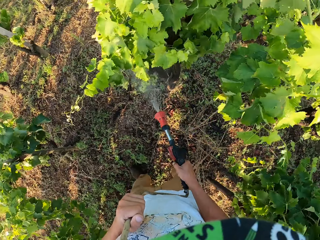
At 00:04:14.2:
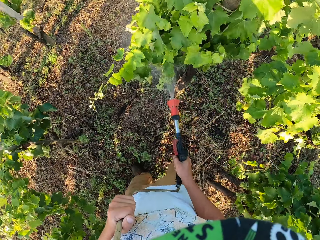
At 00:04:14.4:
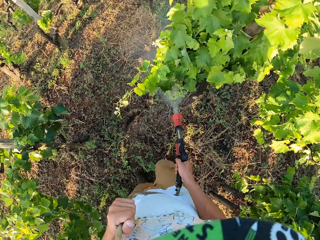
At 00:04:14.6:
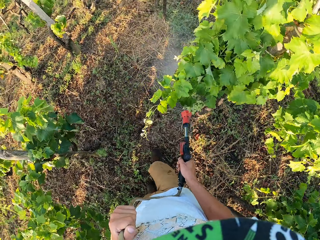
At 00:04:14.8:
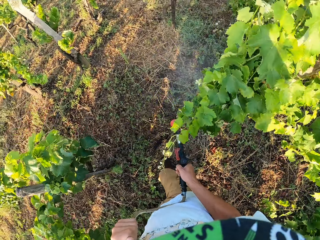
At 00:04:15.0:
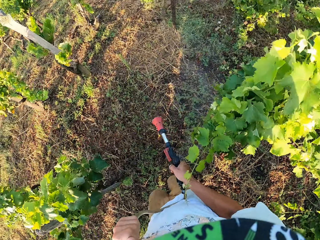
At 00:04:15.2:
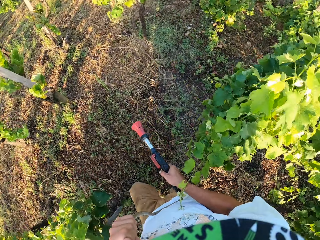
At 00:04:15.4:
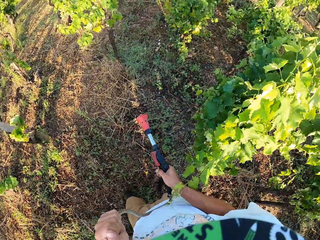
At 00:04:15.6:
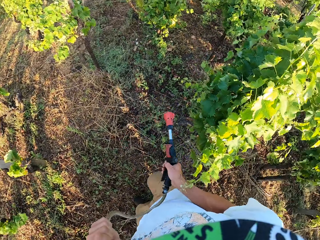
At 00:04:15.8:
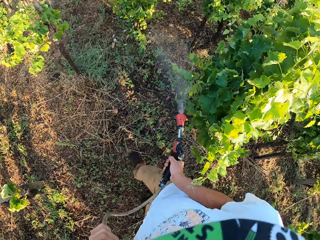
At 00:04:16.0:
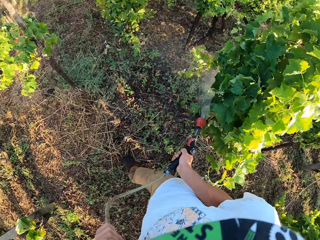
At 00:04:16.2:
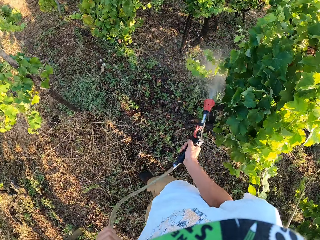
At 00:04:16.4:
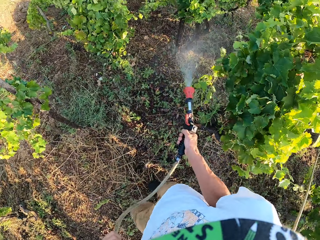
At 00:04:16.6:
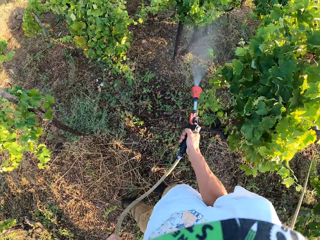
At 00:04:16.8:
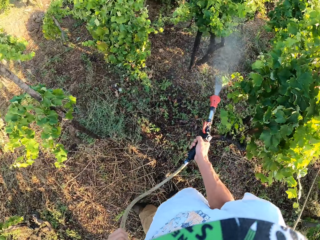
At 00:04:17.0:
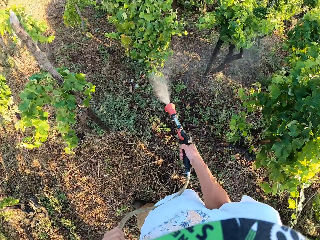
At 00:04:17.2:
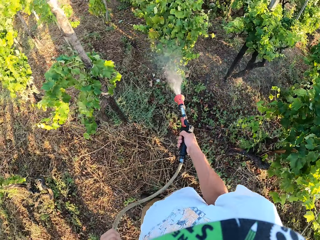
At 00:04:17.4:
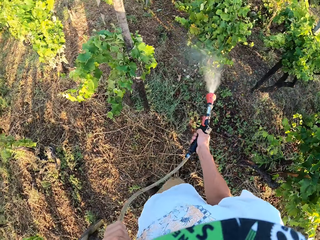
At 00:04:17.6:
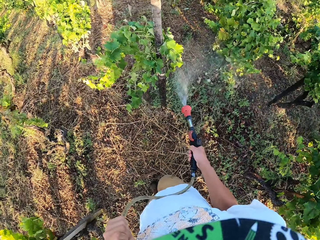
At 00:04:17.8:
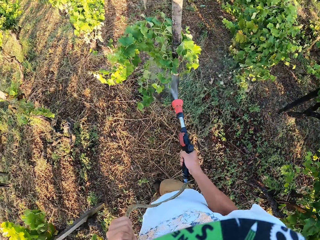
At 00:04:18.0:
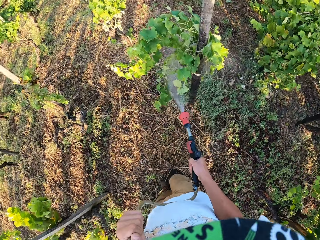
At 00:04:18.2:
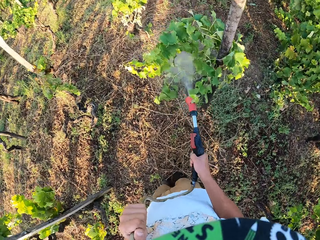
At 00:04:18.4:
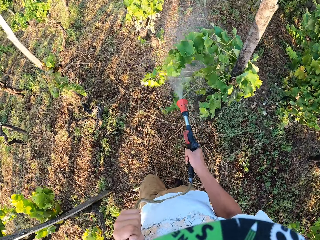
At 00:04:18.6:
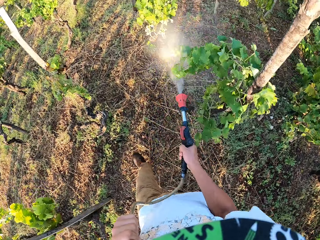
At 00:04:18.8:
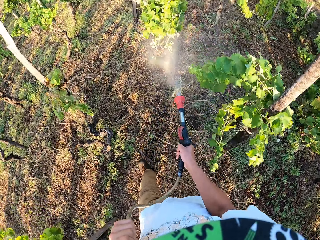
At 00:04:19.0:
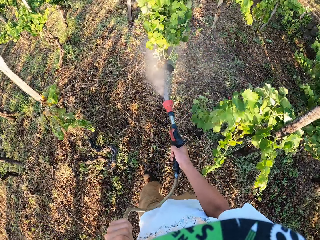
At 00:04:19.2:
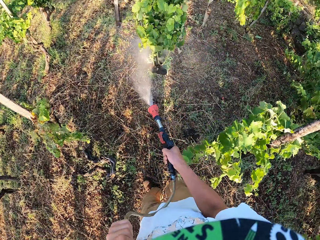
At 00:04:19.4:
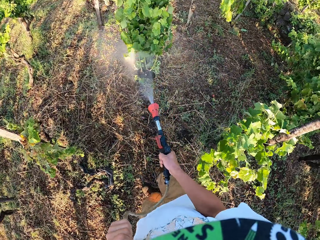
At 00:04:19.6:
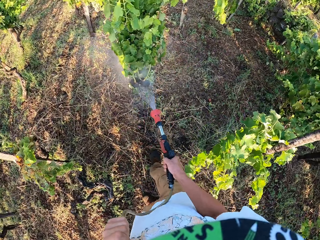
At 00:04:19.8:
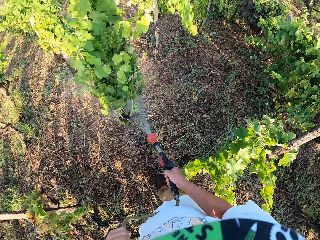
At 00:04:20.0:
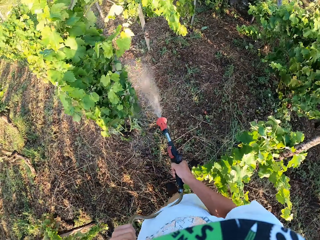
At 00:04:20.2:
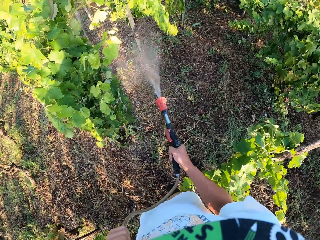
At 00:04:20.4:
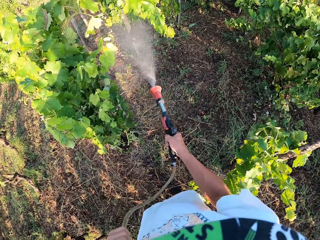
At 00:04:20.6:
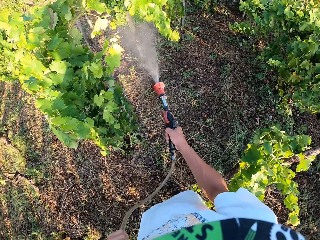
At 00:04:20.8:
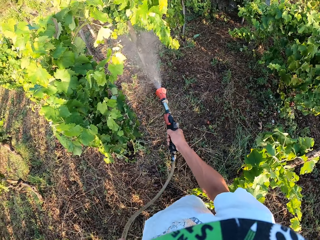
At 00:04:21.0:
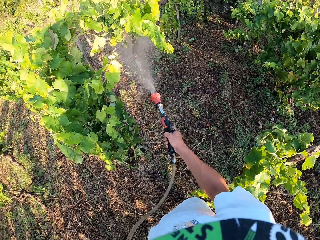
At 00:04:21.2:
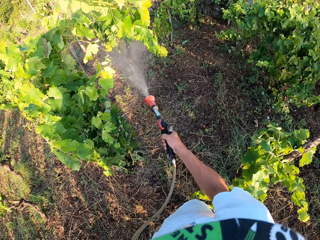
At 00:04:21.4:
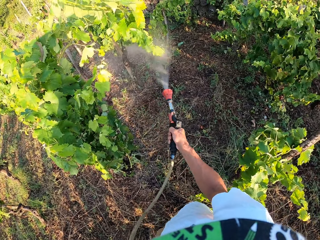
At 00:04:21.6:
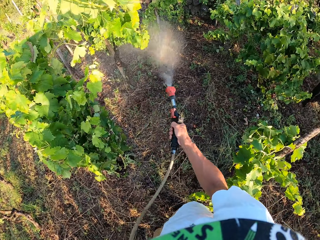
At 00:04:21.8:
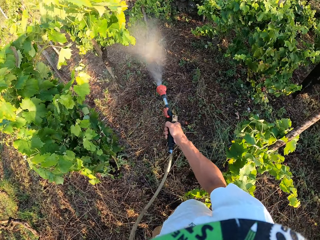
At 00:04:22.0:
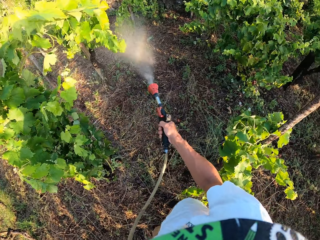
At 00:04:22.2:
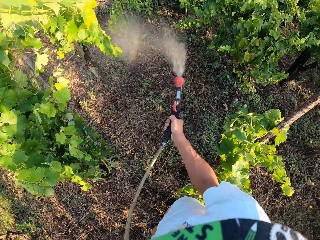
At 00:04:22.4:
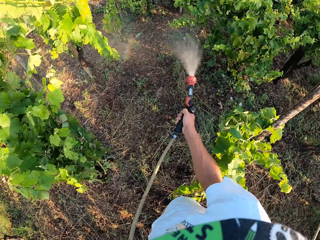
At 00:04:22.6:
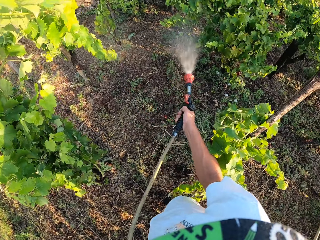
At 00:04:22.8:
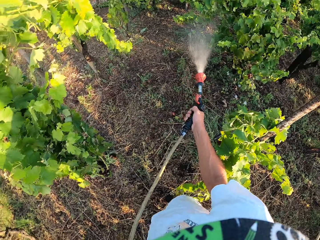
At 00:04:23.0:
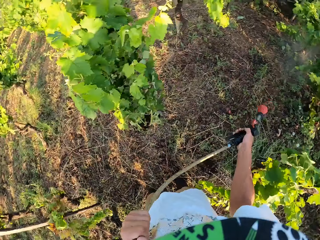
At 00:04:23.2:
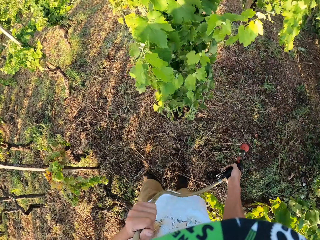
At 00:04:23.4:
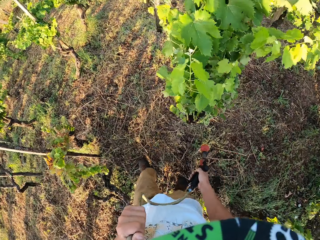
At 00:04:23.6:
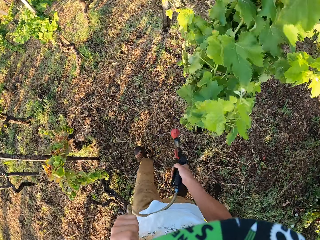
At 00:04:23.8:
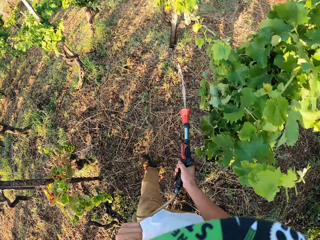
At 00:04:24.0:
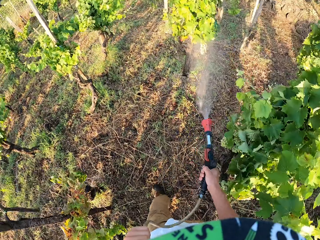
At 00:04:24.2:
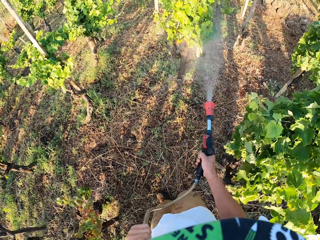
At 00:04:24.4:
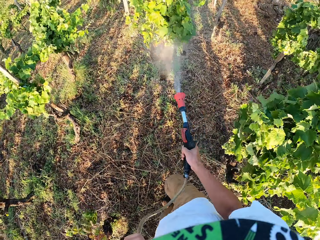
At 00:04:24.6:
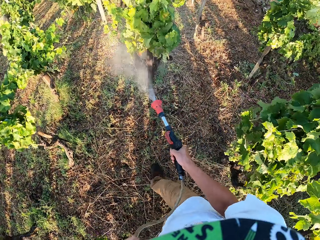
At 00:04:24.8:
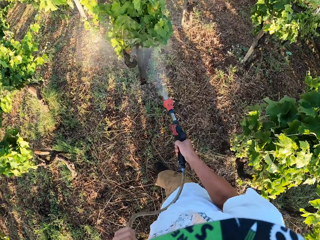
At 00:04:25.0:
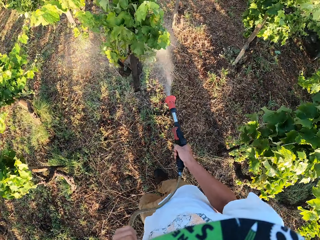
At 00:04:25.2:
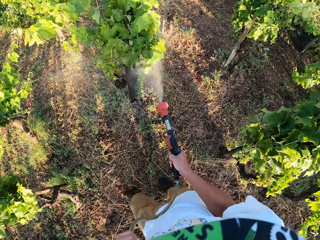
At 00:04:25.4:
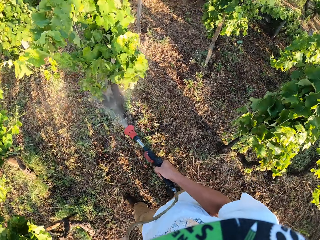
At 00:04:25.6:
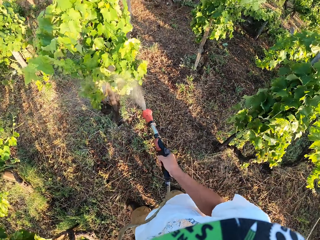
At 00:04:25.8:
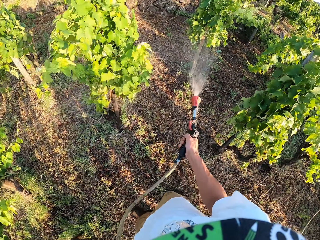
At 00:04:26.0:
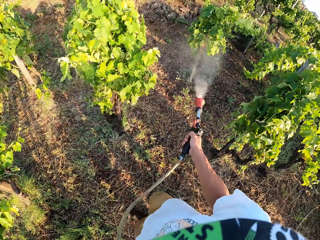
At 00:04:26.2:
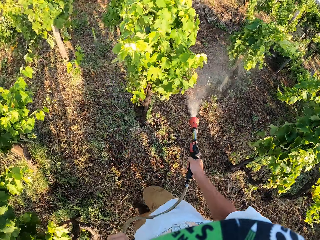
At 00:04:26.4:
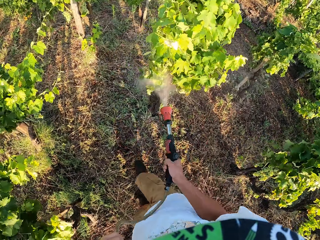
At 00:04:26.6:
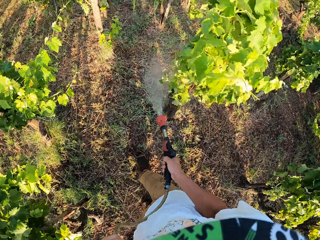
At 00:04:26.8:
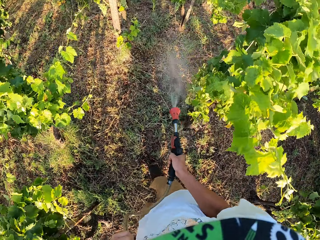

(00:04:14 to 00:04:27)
The camera wearer continues walking. They stop watering the plants. They continue watering the plants. They stop walking. They walk on. They stop walking. They stop watering the plants. They continue walking. They continue watering the plants.

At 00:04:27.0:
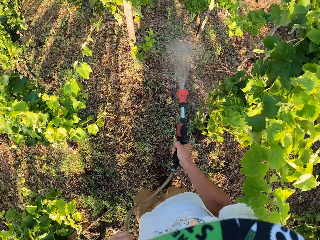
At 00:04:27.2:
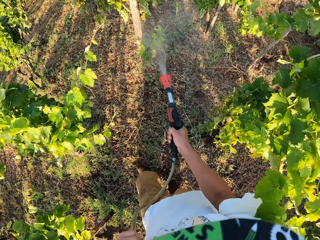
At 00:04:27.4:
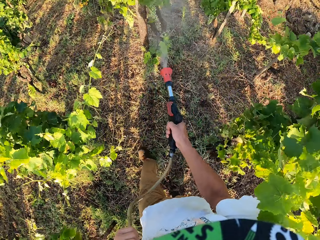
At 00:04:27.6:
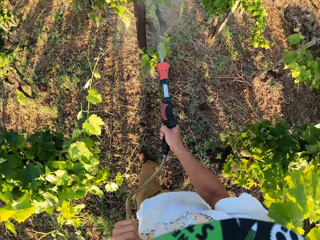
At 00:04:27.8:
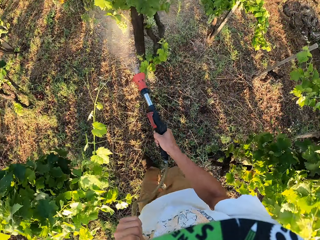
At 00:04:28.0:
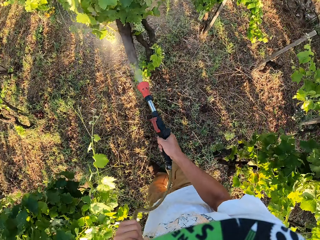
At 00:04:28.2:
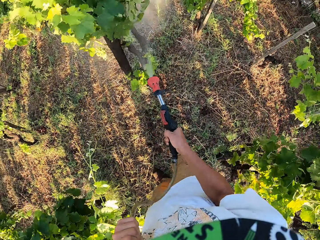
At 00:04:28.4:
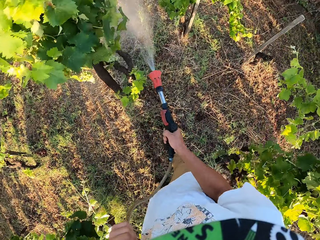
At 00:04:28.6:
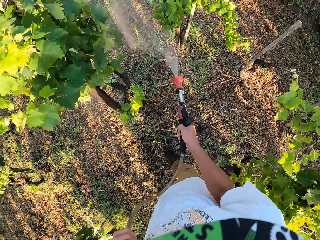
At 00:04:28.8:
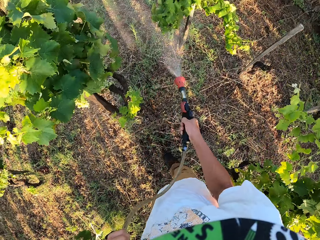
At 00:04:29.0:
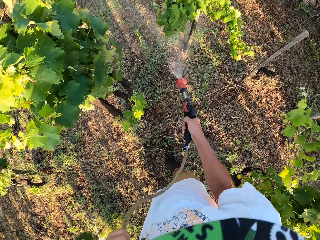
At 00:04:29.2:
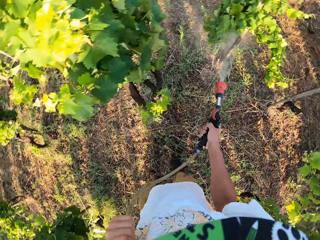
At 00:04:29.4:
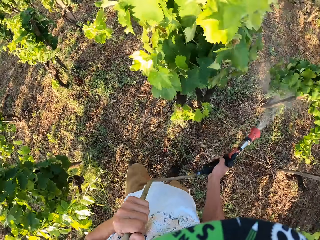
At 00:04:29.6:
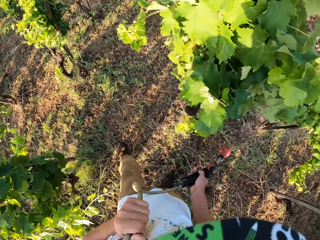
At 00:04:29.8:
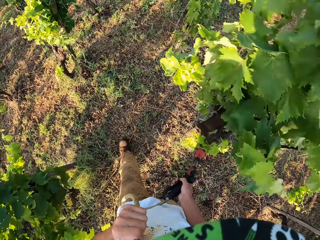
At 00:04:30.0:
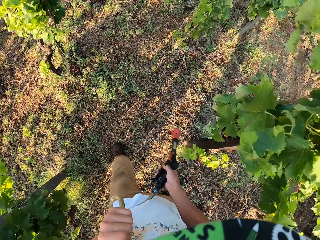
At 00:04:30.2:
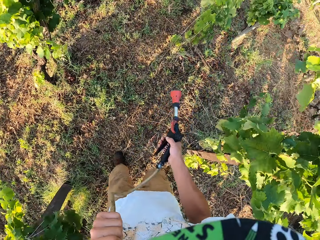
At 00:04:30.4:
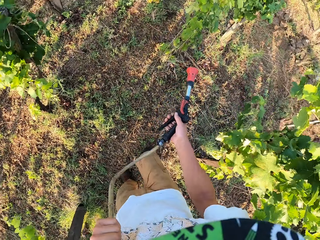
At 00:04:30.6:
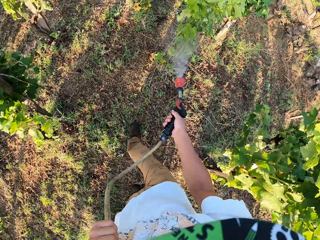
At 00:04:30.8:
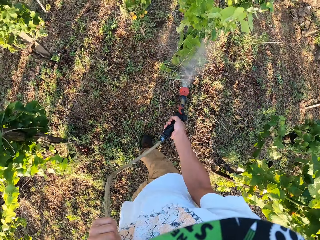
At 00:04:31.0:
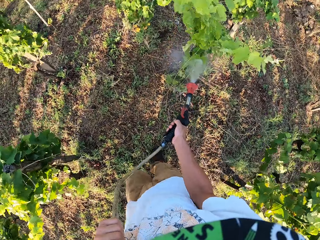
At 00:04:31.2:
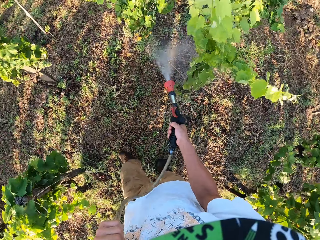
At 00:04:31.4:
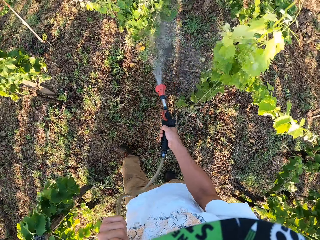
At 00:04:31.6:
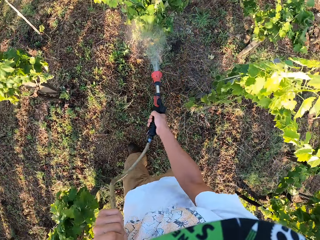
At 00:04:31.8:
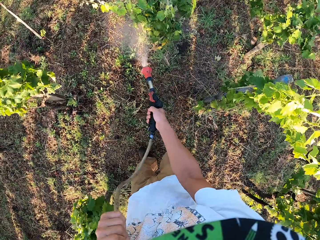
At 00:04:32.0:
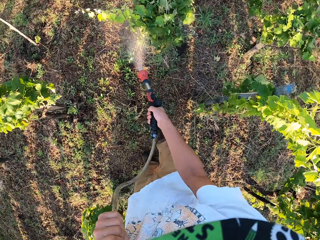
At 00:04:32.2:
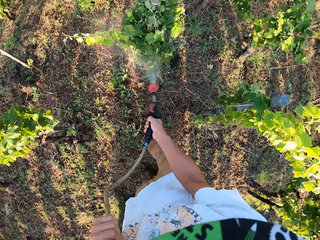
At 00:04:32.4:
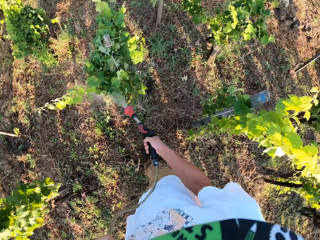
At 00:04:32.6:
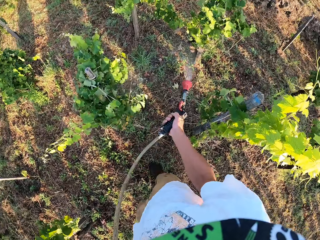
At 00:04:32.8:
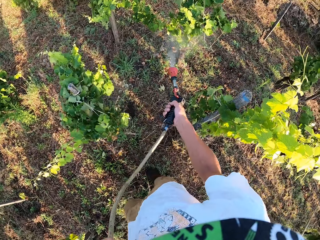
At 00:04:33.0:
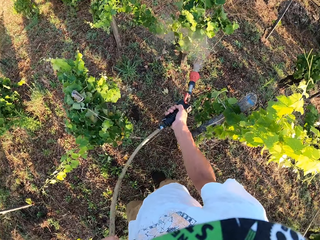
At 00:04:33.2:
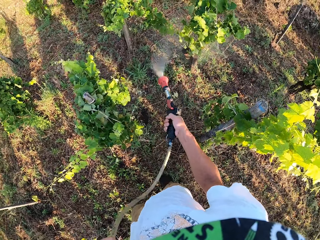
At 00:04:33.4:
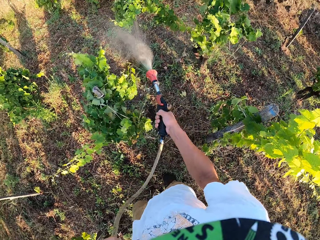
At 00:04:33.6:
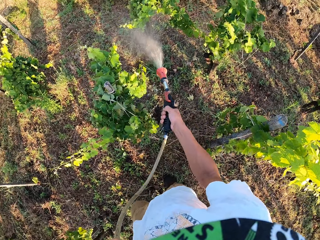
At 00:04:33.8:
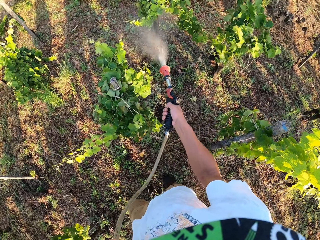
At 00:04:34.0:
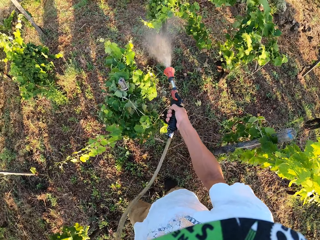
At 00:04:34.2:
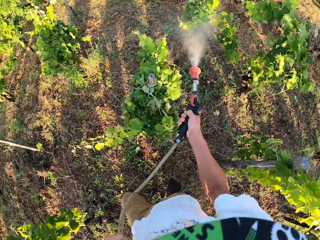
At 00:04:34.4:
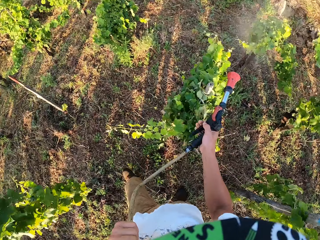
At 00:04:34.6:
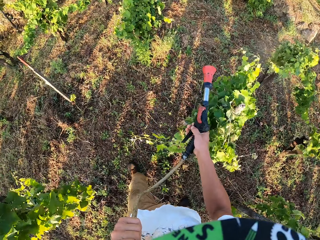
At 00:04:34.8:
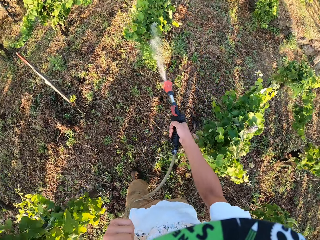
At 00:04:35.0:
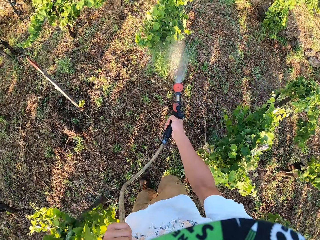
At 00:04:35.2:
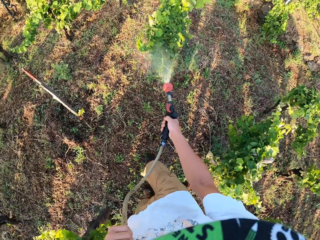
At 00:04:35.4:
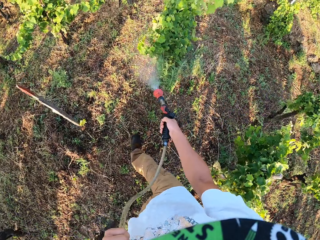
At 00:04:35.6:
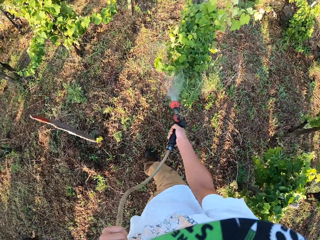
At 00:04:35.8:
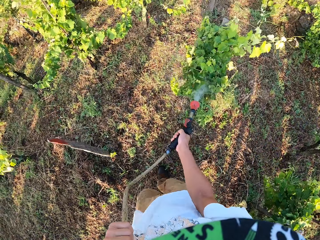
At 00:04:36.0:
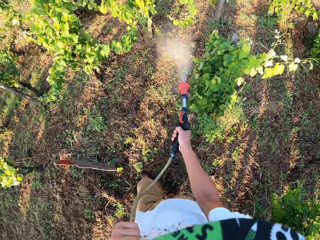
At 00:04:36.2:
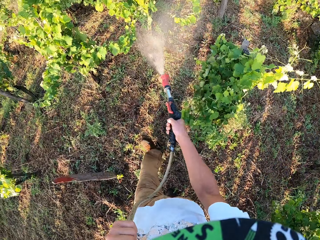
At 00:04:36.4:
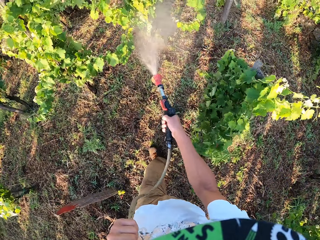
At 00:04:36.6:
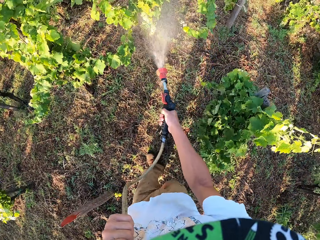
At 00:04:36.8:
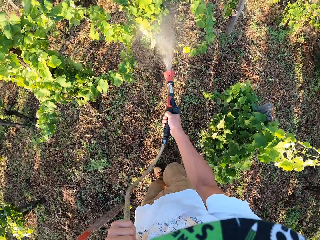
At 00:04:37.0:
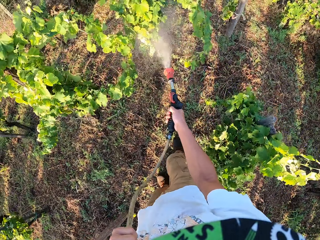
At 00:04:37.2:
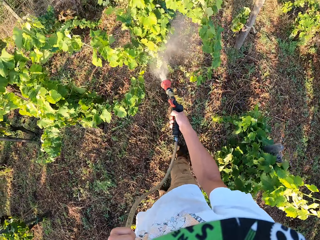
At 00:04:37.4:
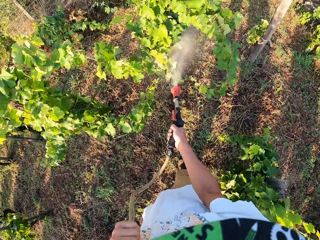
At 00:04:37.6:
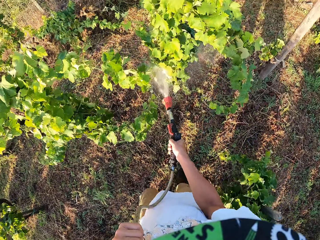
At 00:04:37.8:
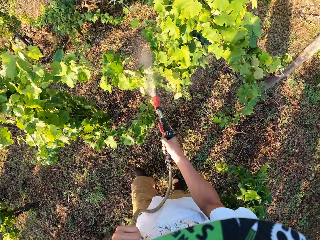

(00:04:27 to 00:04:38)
The camera wearer stops walking. They stop watering the plants. They continue walking. They continue watering the plants. They stop walking. They stop spraying the plants. They walk on. They spray the plants.
